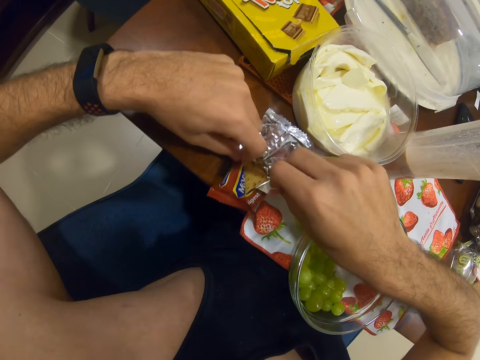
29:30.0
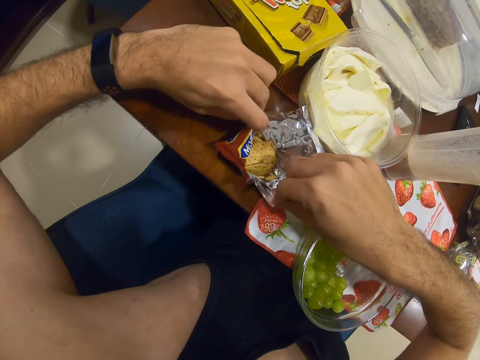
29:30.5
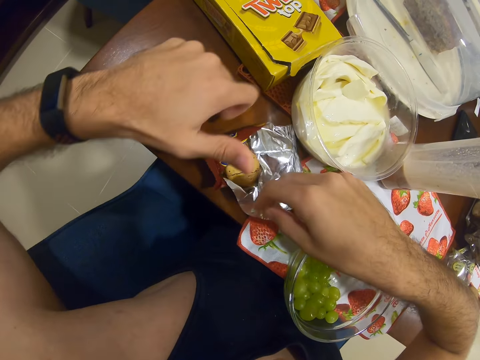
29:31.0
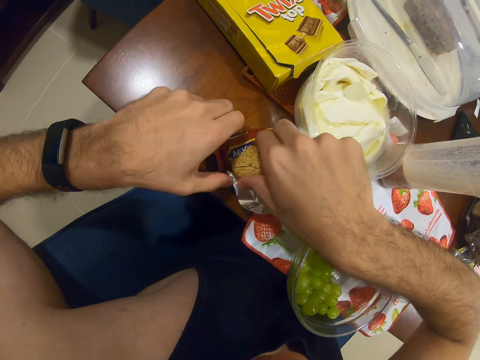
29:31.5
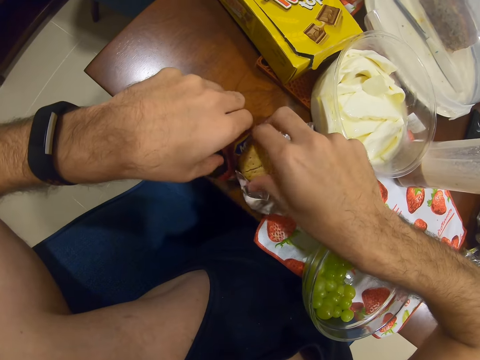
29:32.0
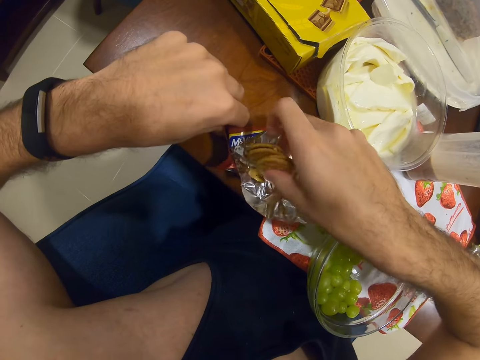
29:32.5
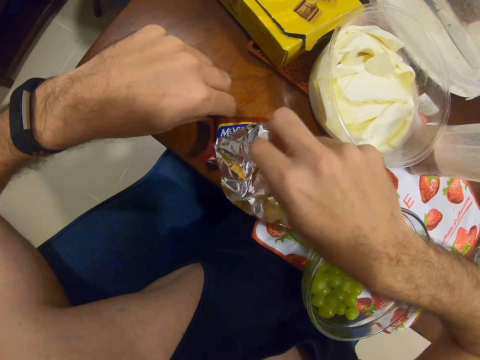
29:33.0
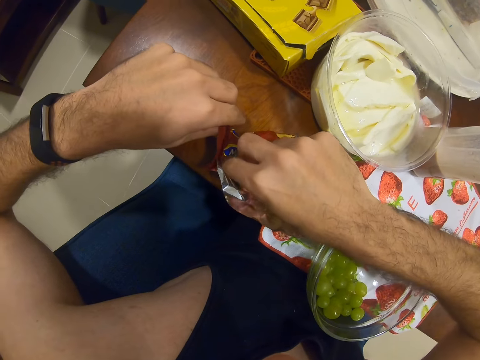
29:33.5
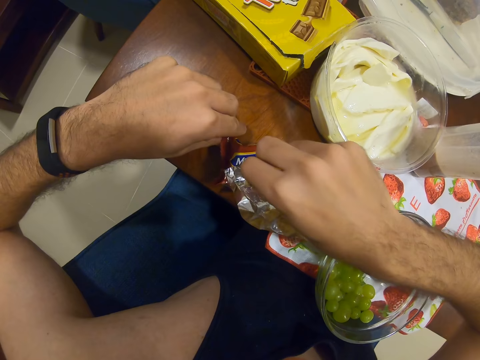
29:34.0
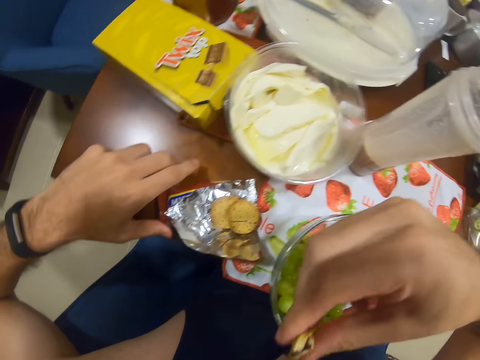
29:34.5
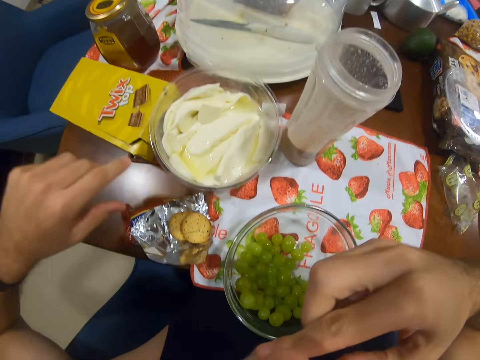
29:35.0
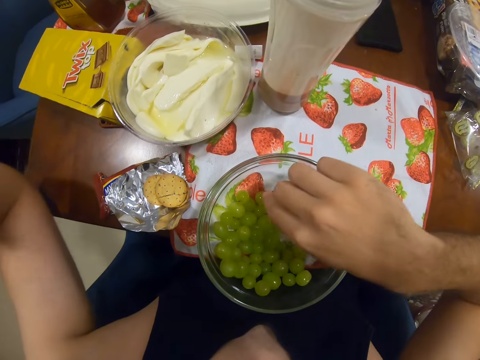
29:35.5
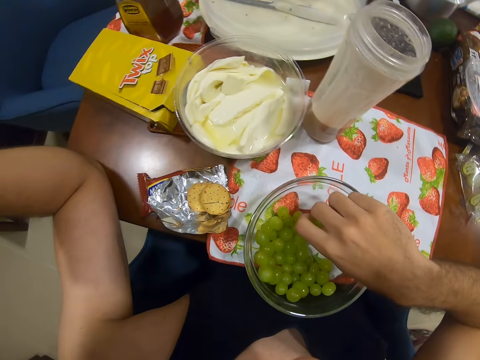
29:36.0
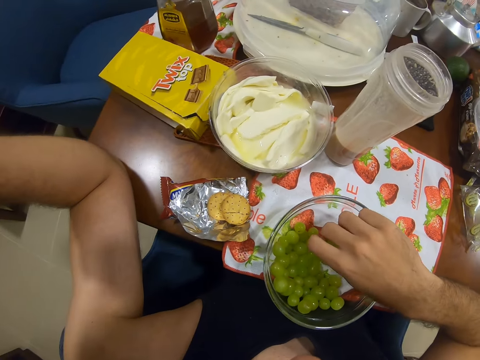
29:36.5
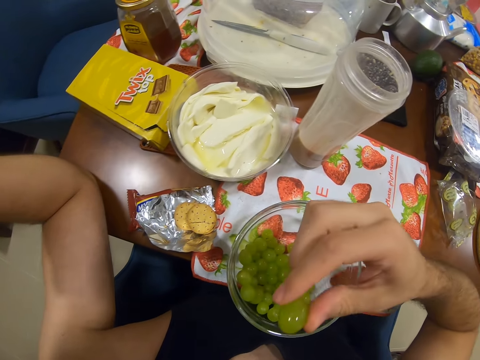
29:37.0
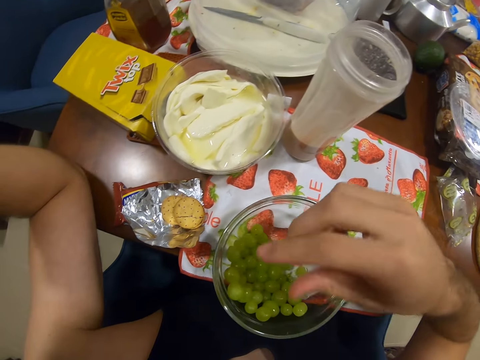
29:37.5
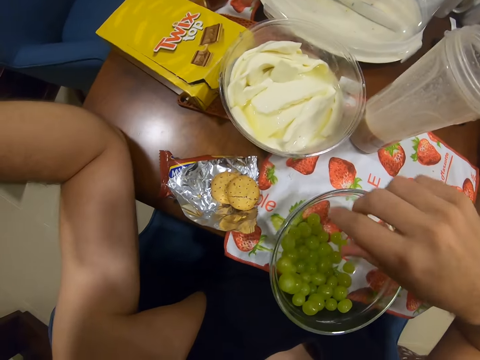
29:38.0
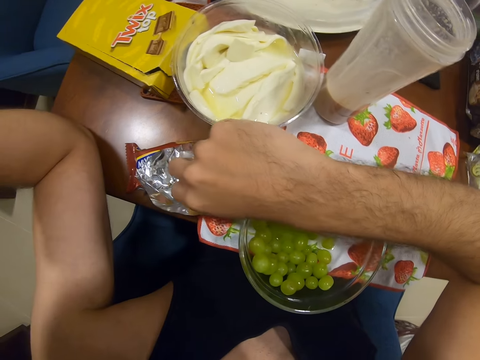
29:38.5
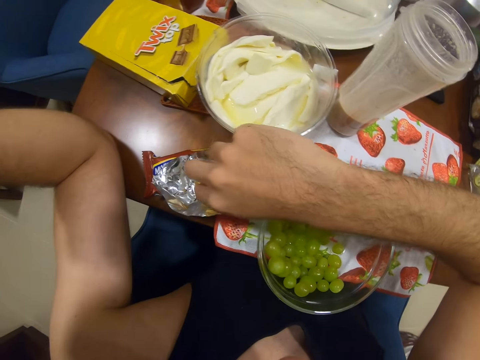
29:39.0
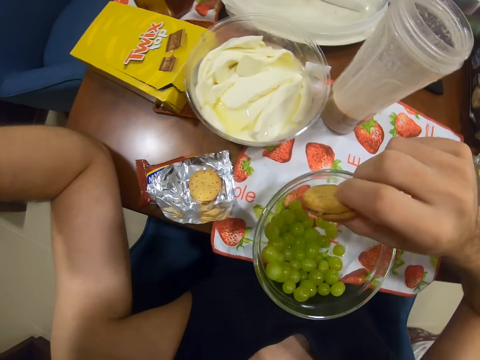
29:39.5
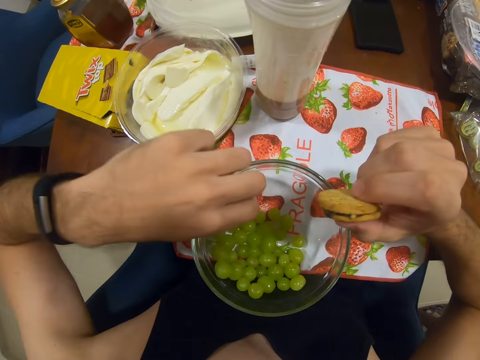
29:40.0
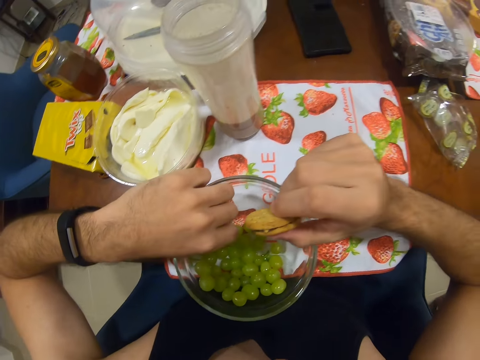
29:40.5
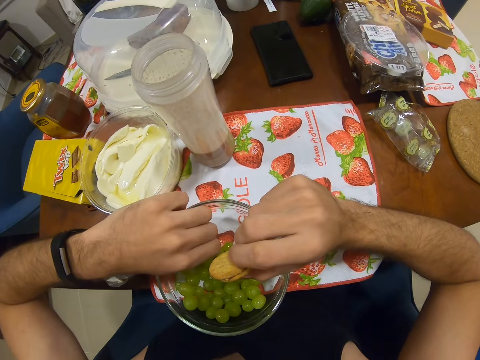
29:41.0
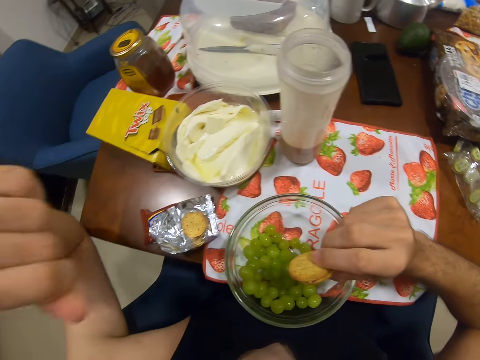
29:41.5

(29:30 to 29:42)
The camera wearer eats a cookie. They pick grapes. They eat the grapes. They take the cookie.

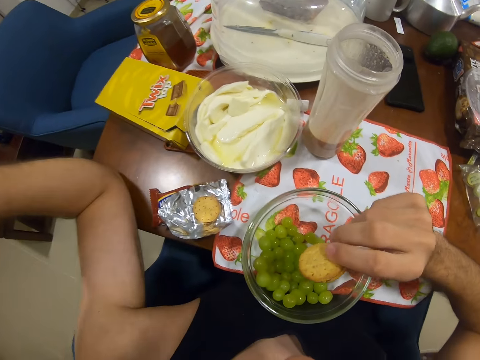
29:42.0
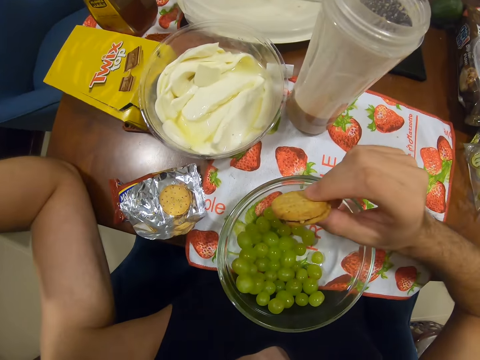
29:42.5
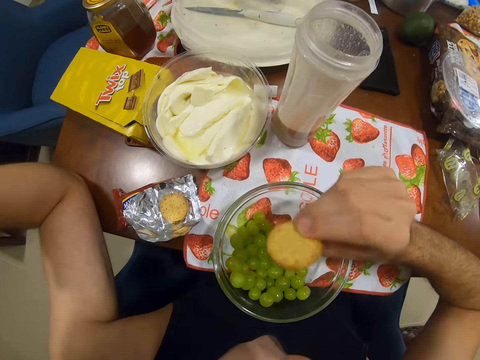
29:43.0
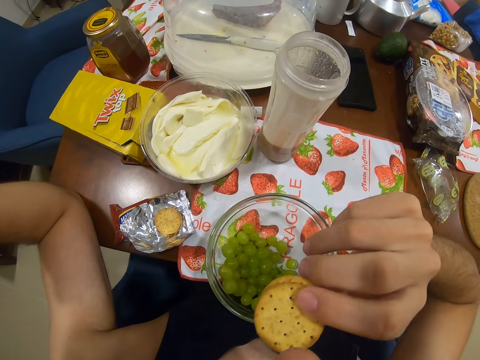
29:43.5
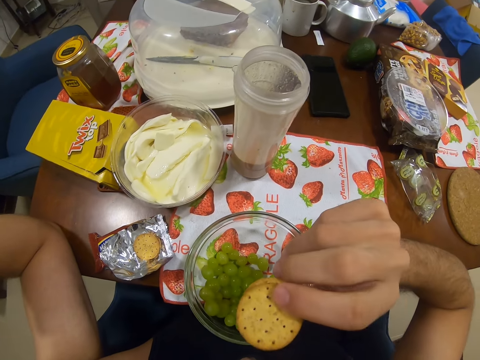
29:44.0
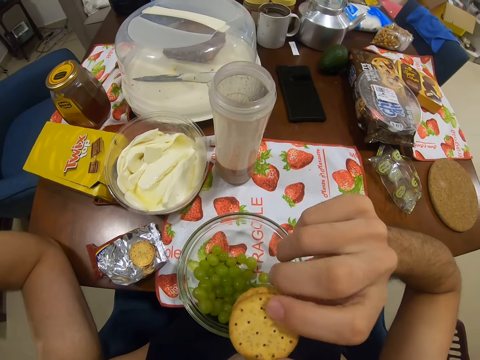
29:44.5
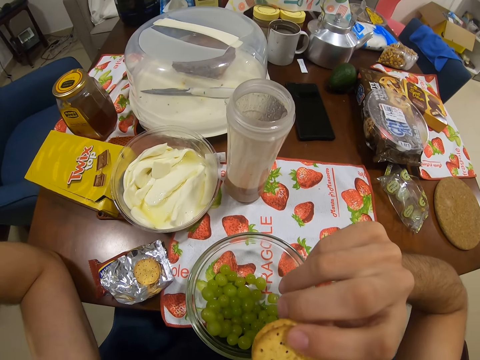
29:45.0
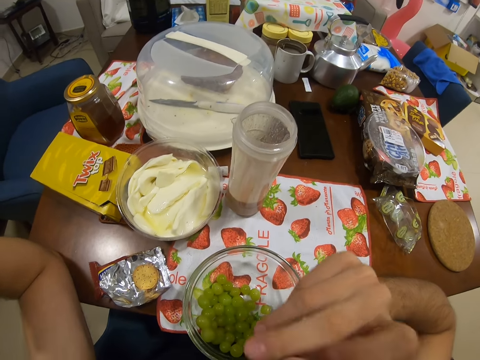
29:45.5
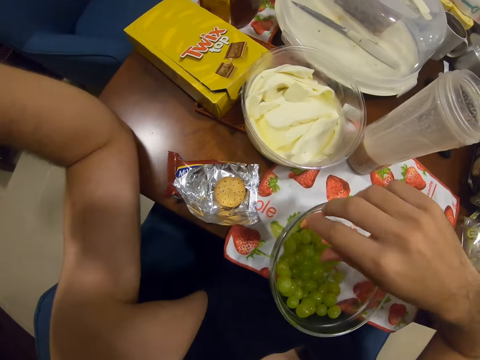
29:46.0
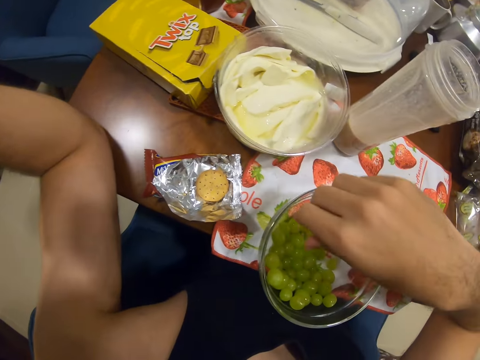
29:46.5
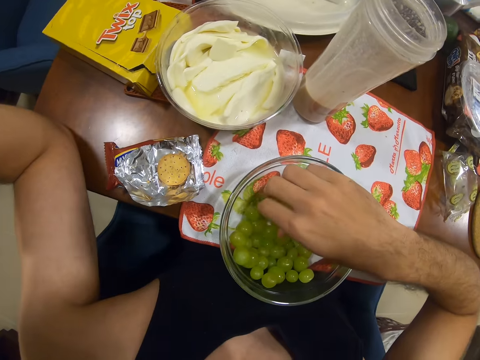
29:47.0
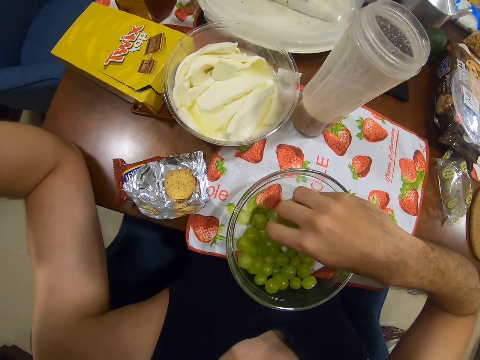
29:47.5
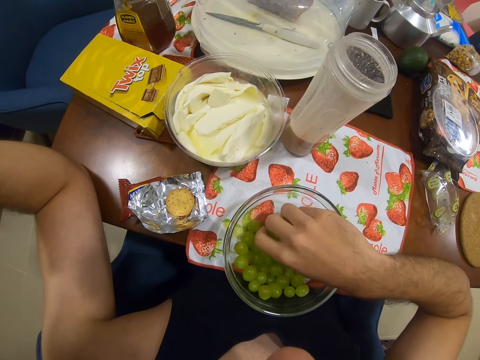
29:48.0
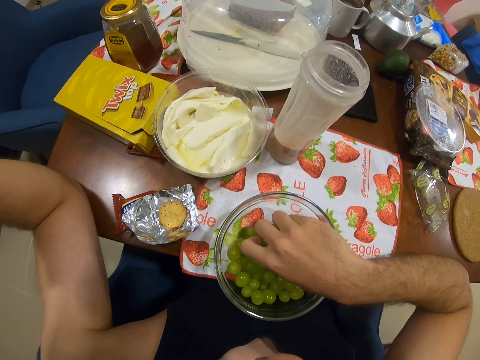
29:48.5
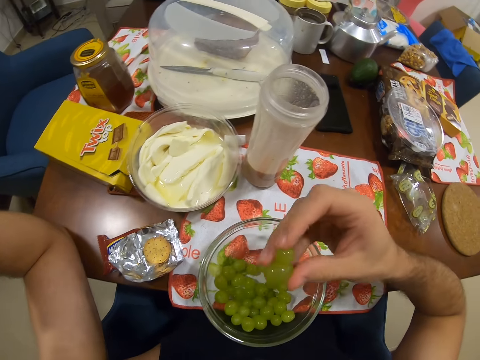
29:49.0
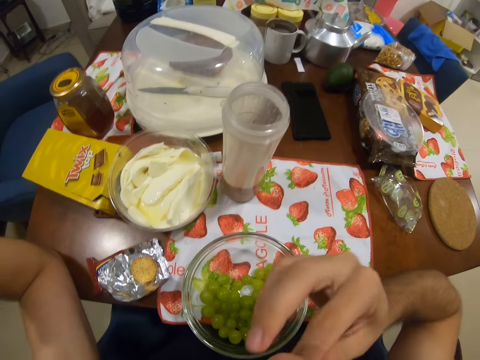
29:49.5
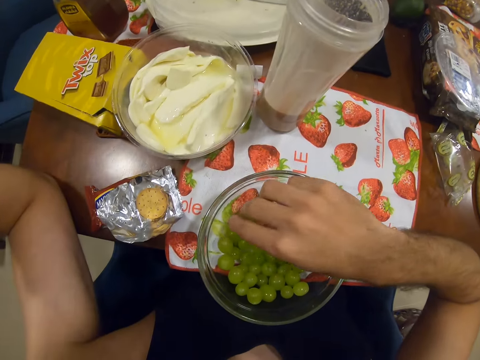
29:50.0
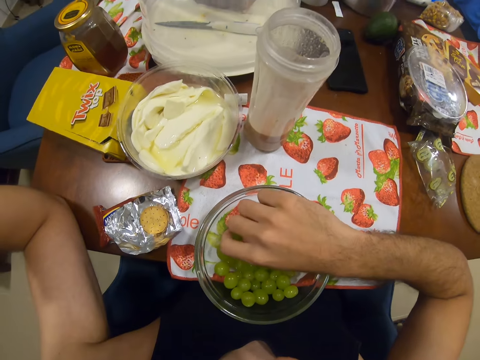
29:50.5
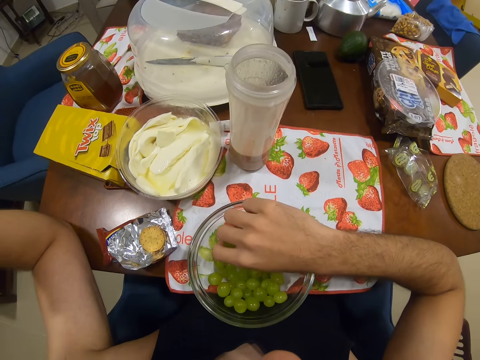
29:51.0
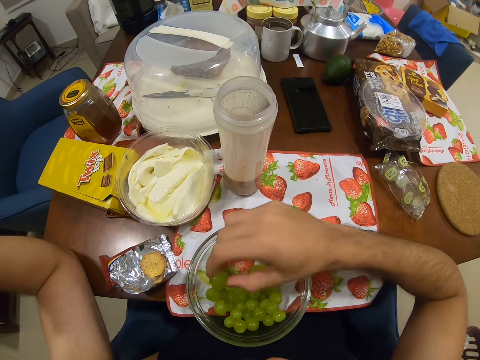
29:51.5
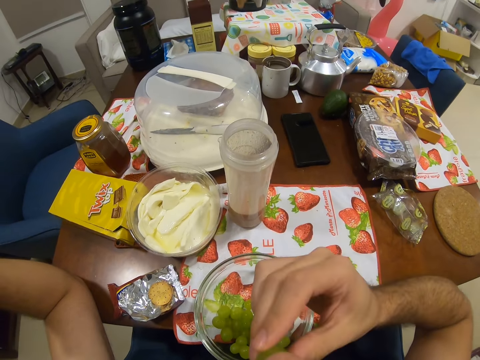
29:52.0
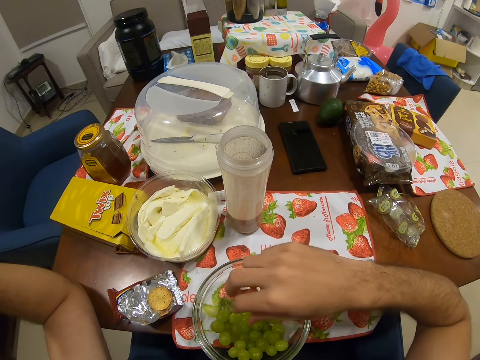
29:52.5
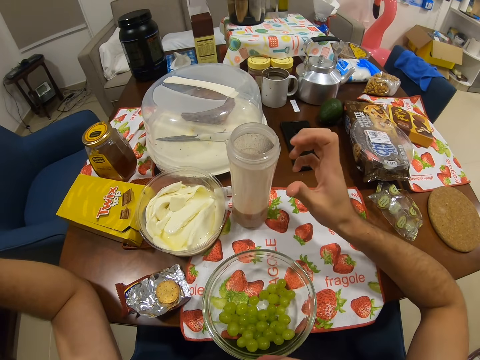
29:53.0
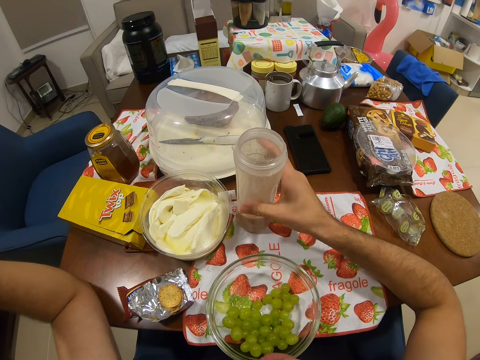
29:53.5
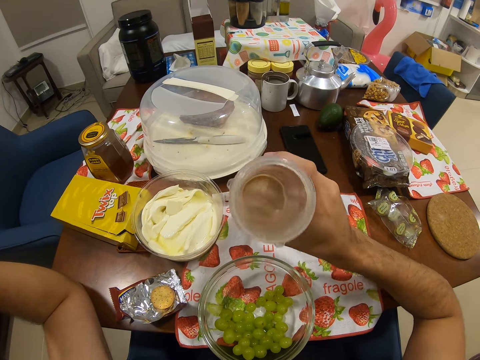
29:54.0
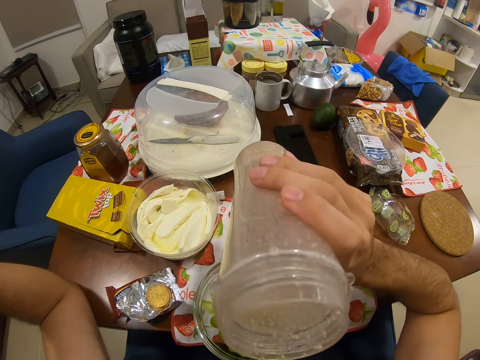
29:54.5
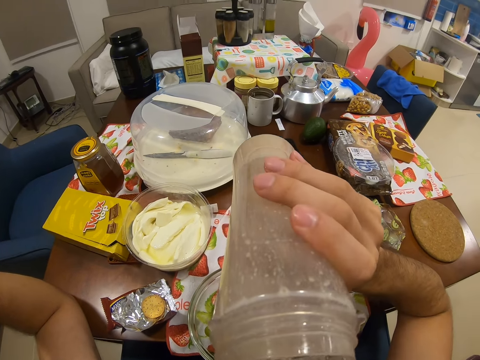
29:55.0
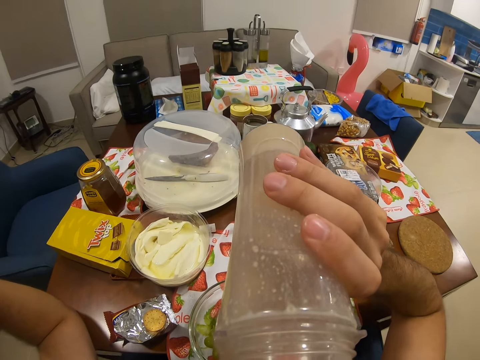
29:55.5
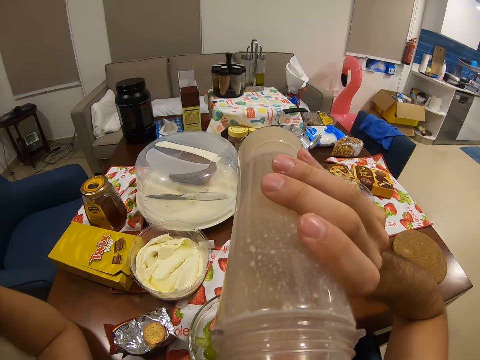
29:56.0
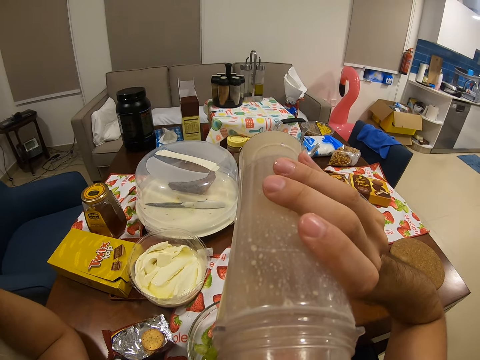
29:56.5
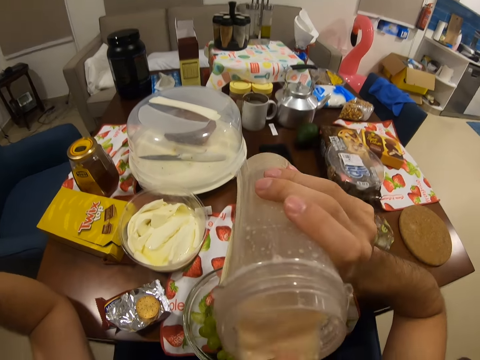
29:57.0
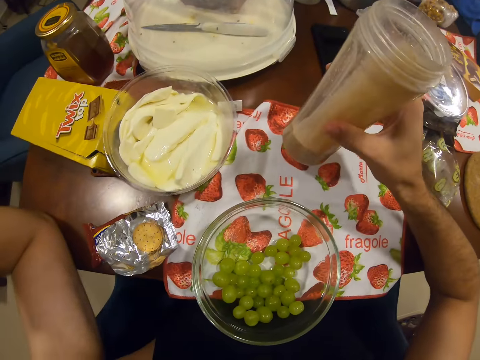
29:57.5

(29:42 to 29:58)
The camera wearer eats a cookie. They pick the grapes. They eat the grapes. They pick the grapes. They eat the grapes. They pick up a smoothie. They drink the smoothie.
